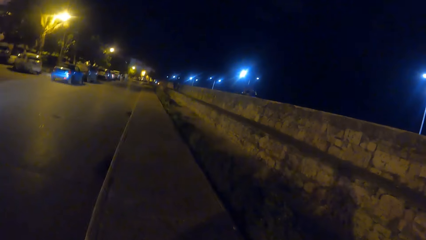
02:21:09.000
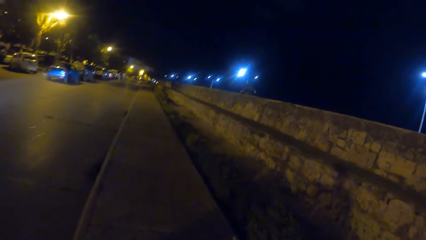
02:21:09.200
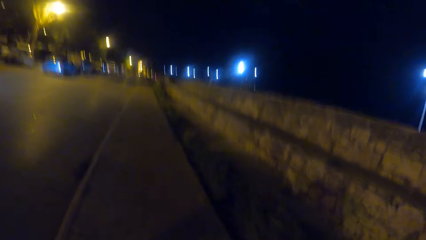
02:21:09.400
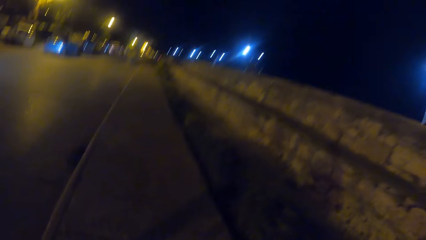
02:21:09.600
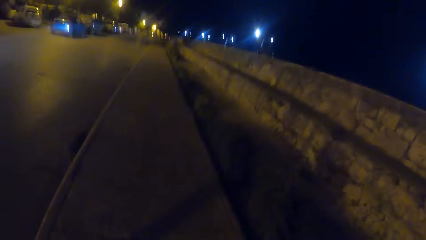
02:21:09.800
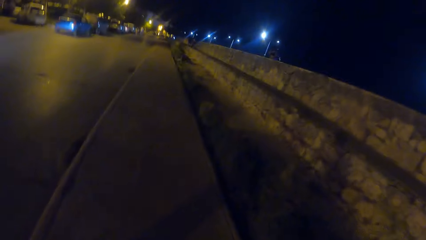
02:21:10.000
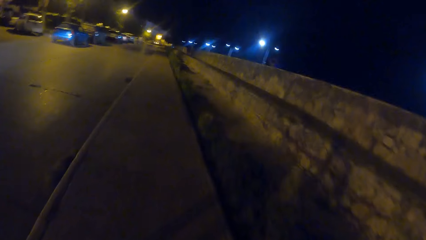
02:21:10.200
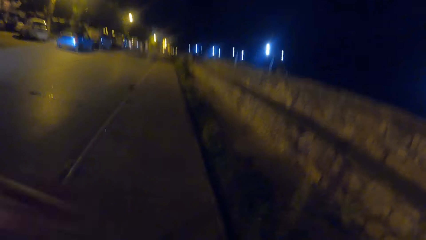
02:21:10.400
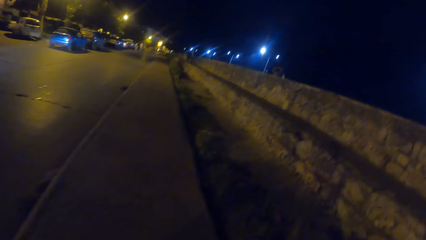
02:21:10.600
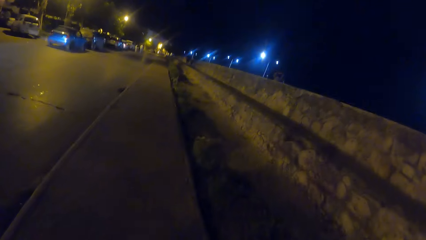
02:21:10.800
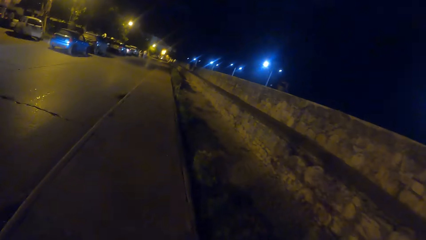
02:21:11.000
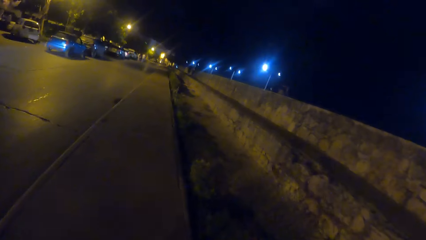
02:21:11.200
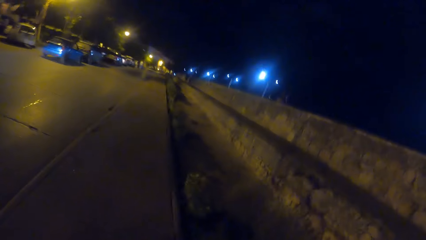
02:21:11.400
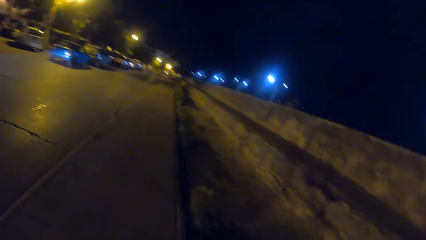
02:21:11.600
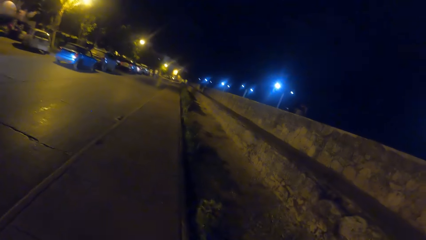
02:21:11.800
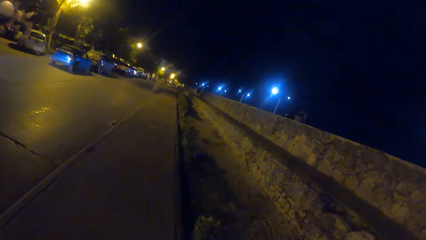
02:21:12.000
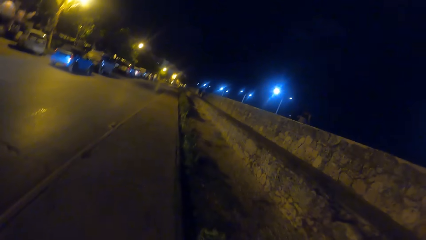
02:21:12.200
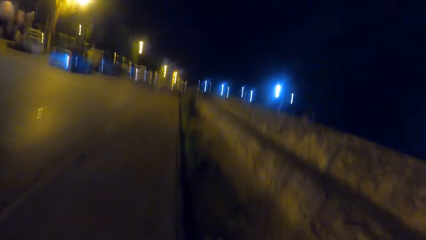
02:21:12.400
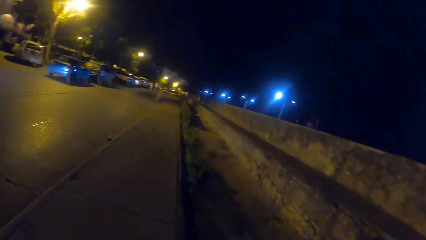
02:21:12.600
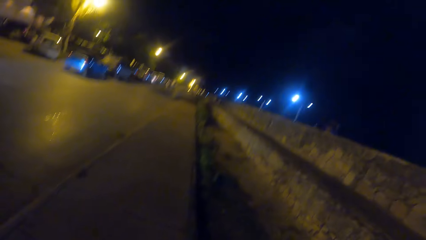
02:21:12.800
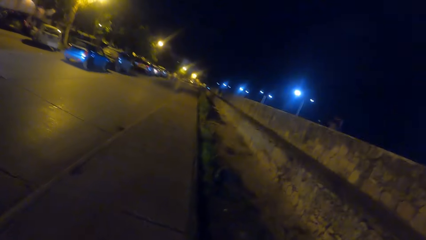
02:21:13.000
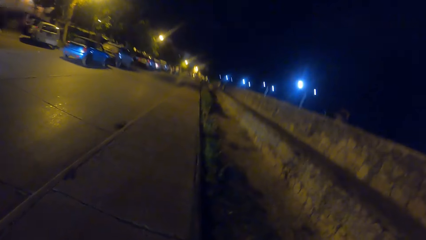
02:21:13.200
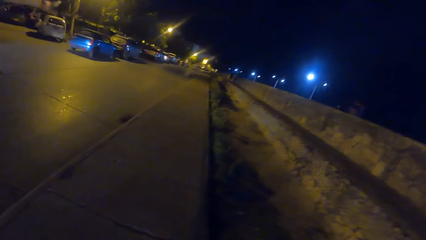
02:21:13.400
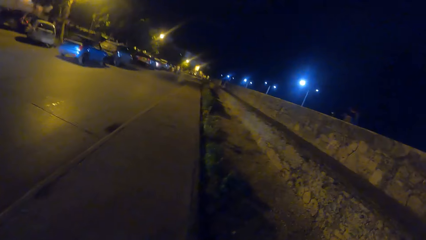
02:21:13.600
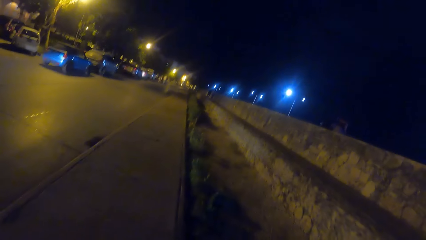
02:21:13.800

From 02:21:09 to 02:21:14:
The camera wearer walks around.

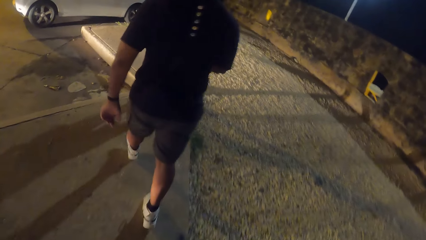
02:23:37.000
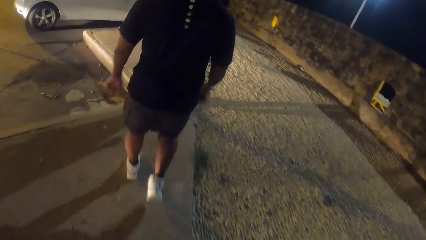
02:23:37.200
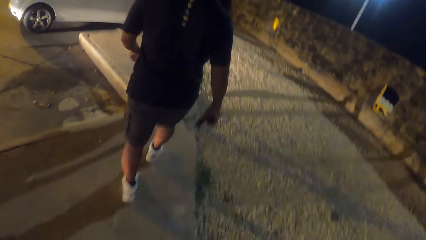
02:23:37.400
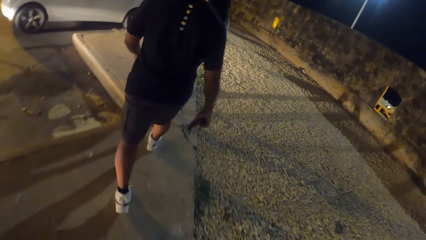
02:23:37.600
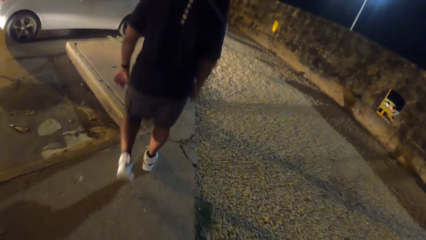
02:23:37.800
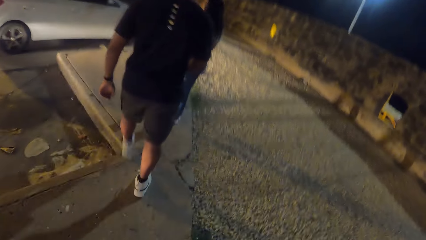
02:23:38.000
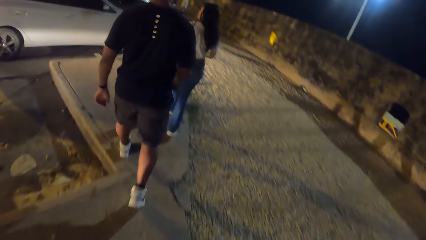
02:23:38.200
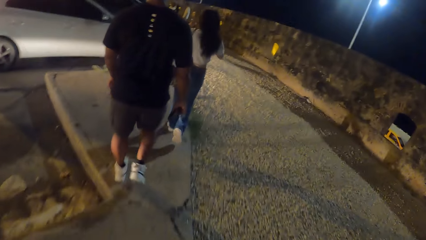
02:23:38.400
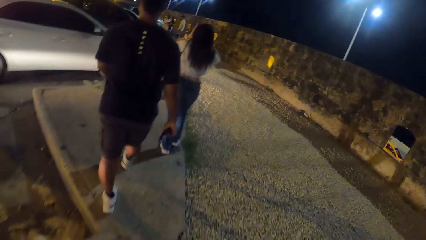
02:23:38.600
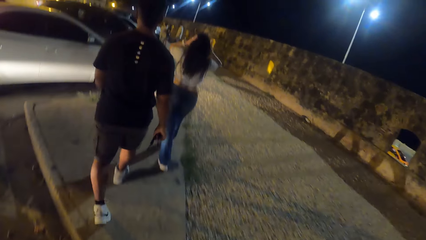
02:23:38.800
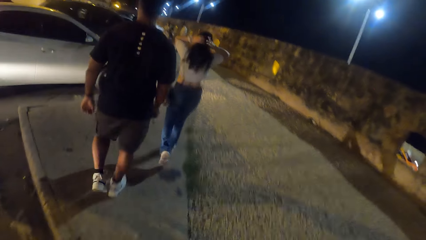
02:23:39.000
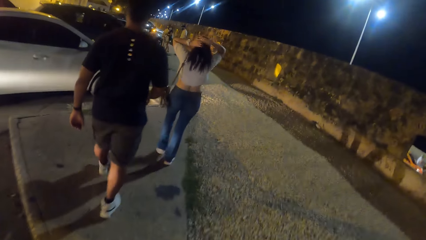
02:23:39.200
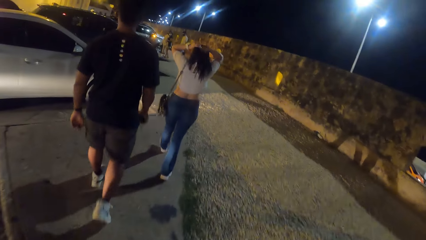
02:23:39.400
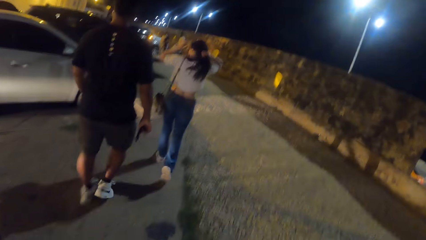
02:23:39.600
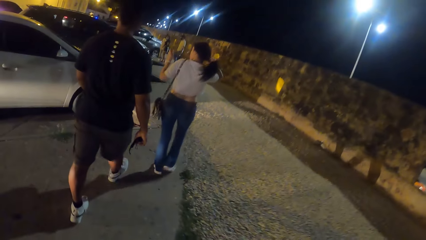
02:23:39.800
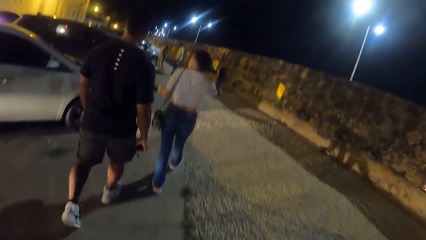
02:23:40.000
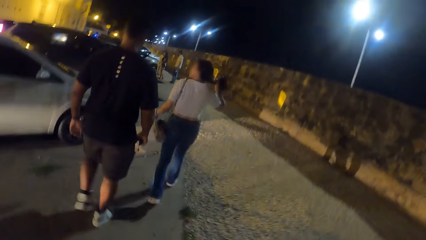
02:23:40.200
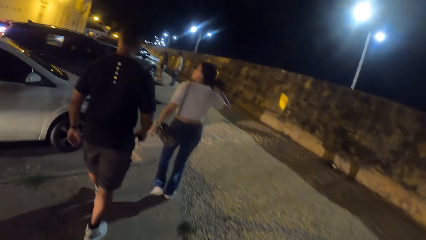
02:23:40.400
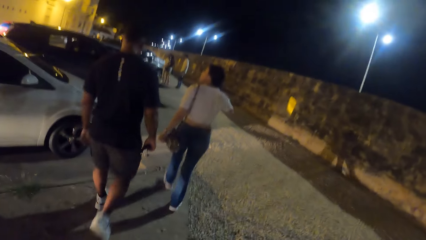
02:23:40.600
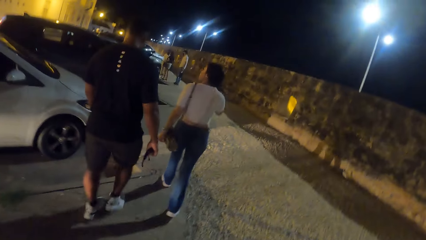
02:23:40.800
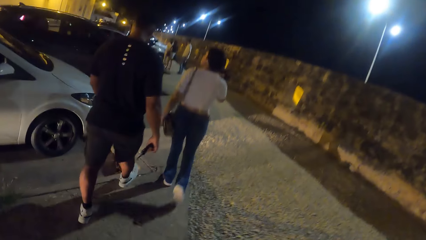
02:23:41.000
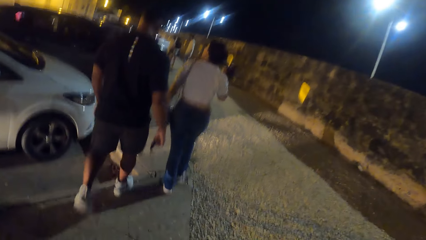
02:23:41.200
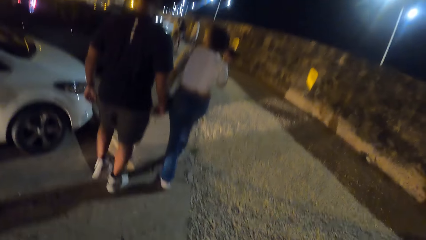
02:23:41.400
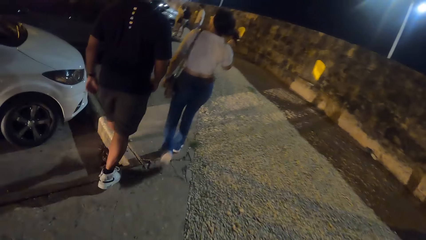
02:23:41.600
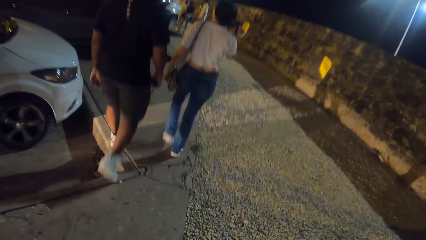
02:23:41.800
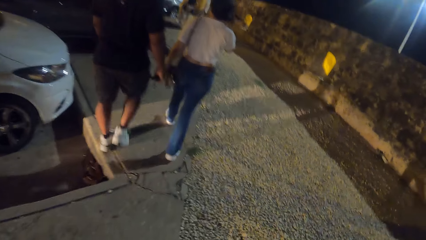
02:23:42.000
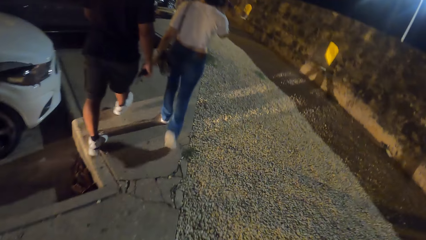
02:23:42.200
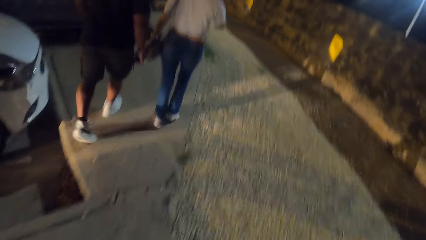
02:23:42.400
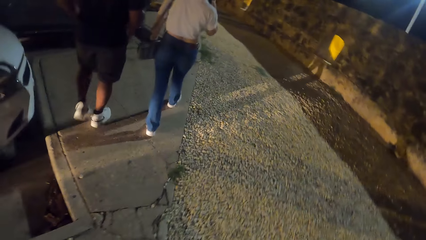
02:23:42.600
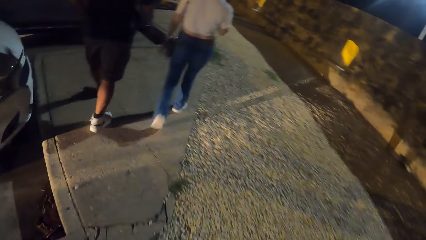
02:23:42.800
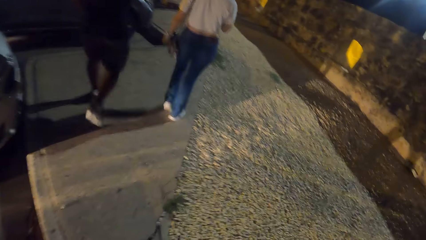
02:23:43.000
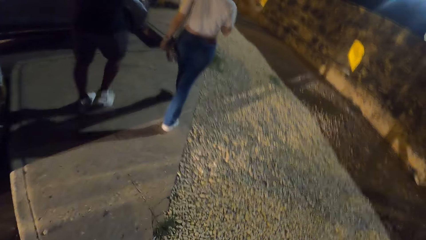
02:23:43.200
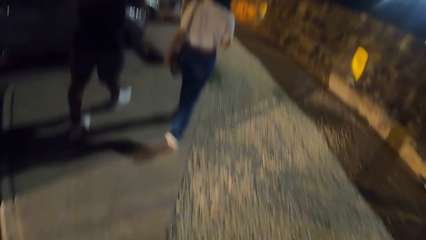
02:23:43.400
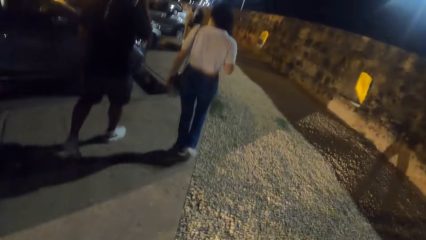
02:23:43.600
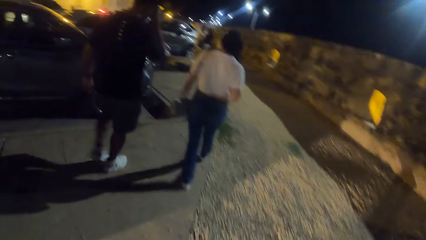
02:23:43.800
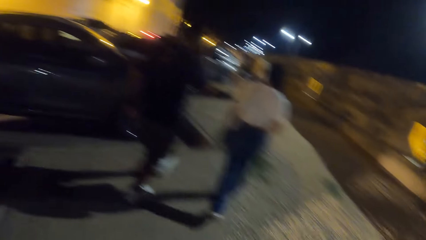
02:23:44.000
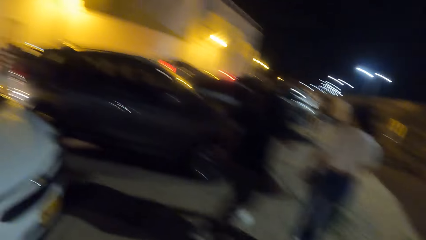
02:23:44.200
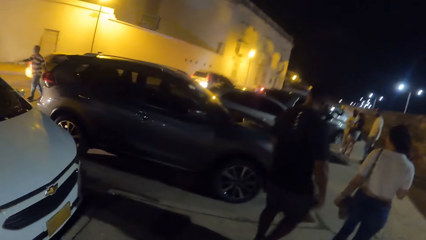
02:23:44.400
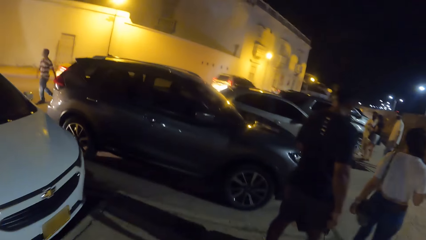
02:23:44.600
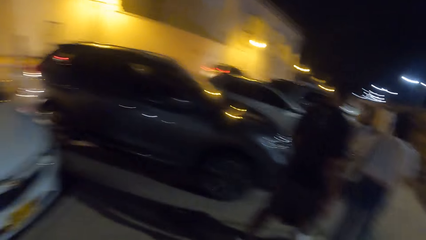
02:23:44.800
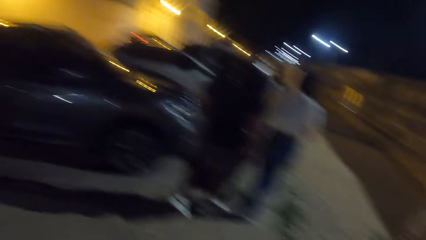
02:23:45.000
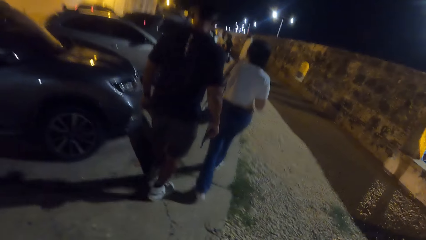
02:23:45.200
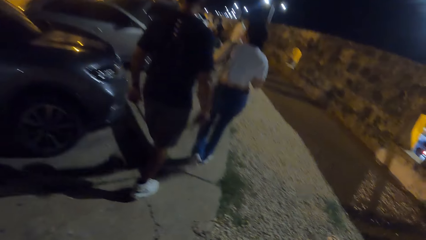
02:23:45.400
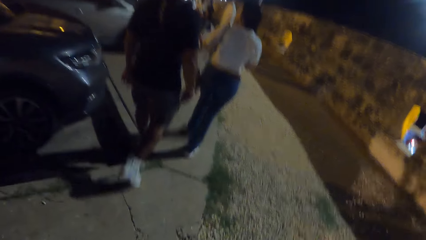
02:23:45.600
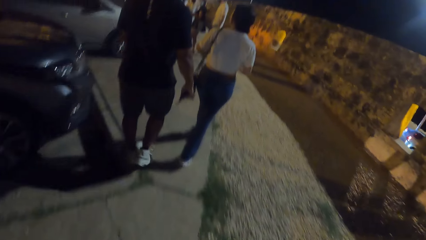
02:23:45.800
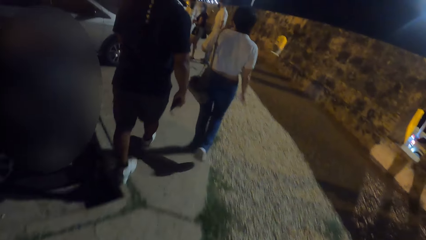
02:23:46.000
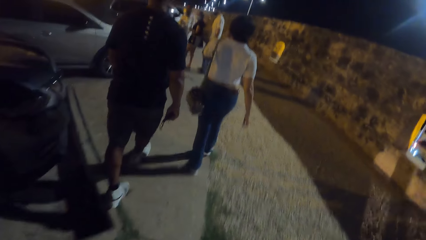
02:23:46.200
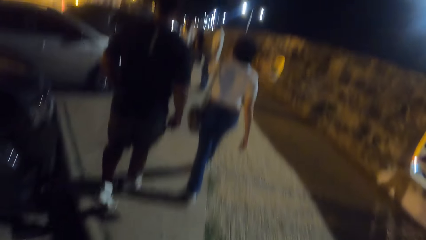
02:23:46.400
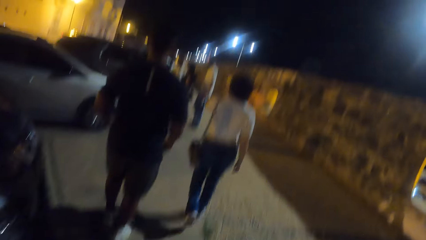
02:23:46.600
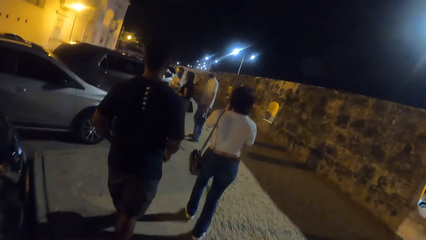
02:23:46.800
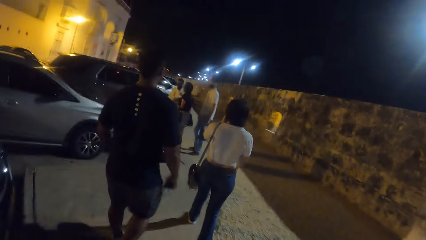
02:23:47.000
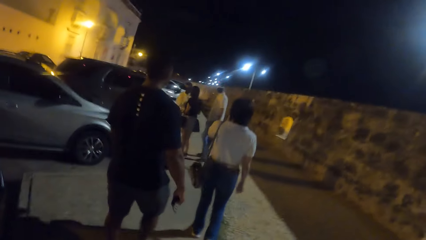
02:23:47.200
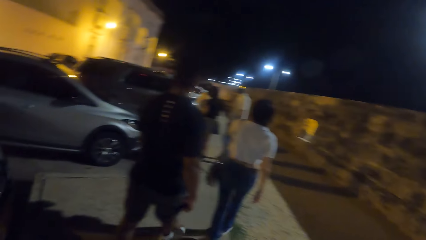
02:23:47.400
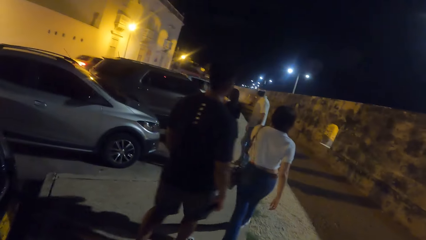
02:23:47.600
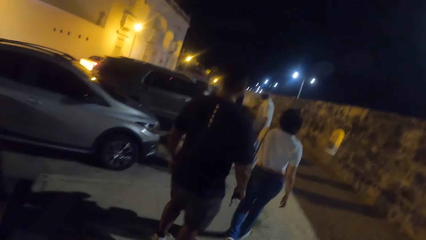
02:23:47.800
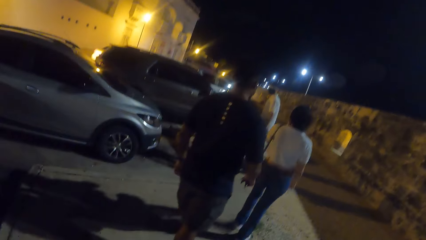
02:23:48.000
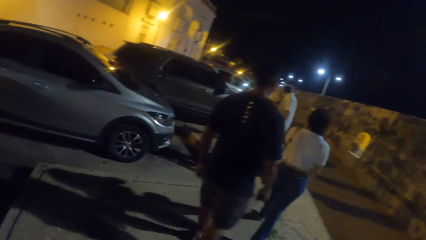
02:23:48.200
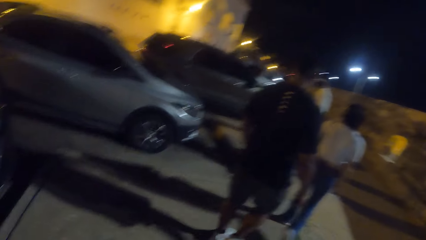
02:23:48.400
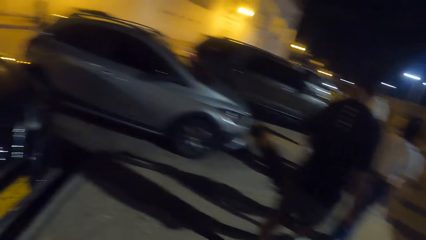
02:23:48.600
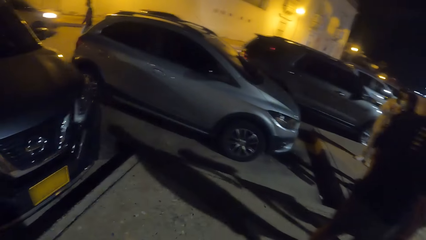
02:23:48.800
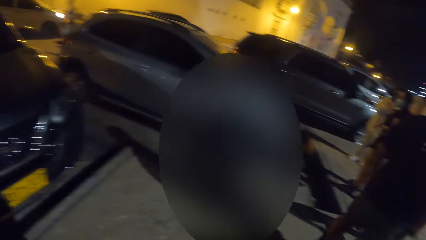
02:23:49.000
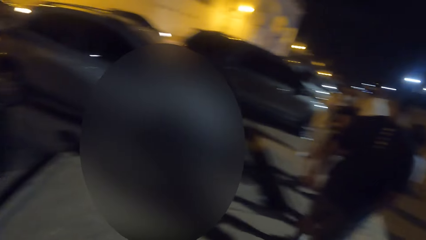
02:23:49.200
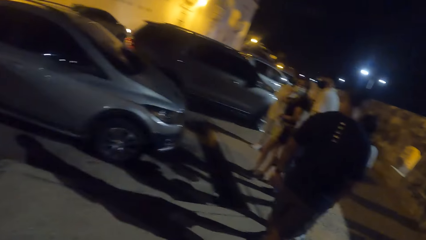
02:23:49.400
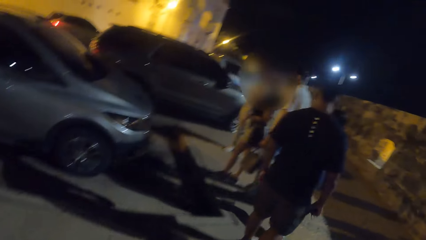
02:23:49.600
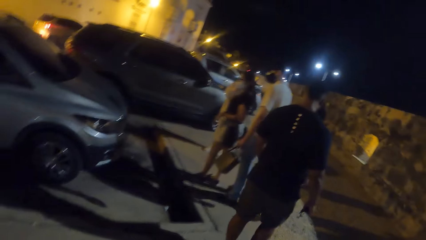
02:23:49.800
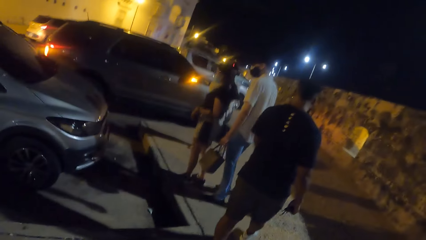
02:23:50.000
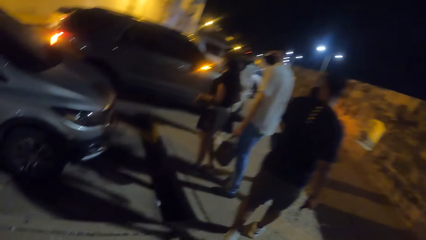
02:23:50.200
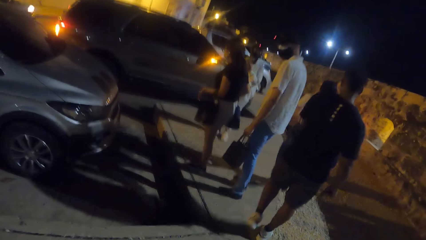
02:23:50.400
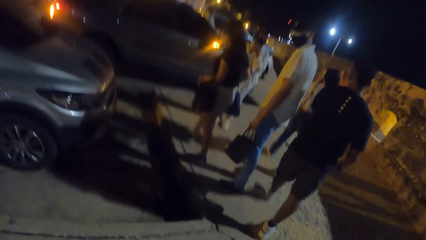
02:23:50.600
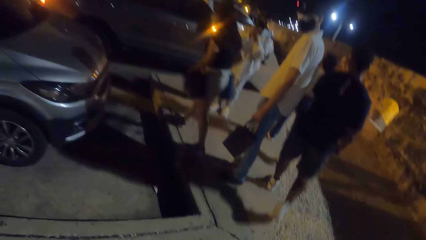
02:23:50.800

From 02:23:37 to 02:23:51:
A woman touches her hair. The camera wearer walks around.
